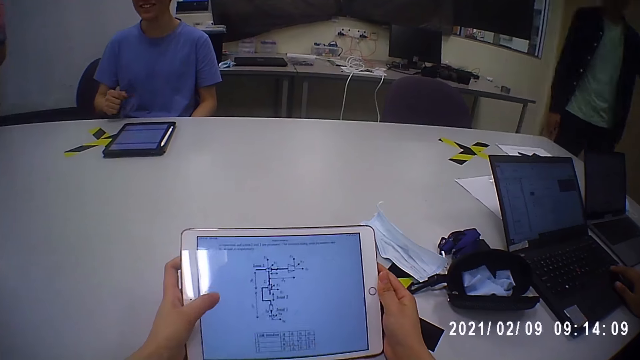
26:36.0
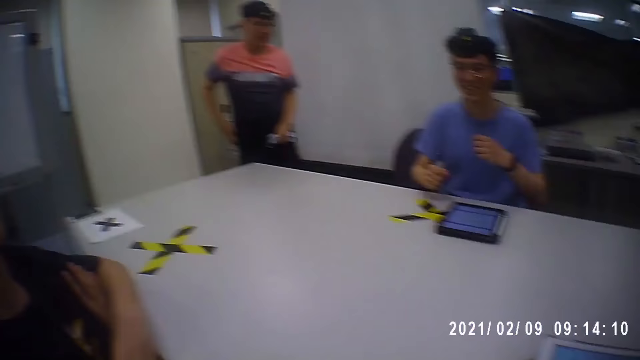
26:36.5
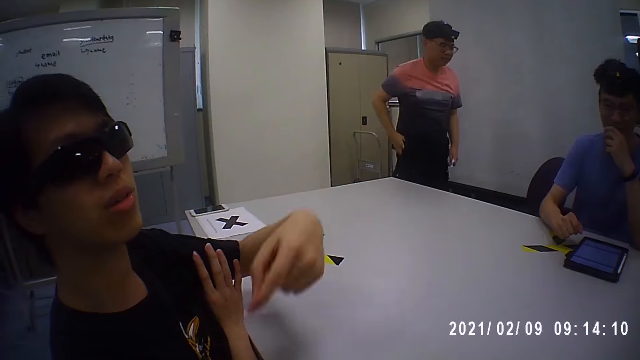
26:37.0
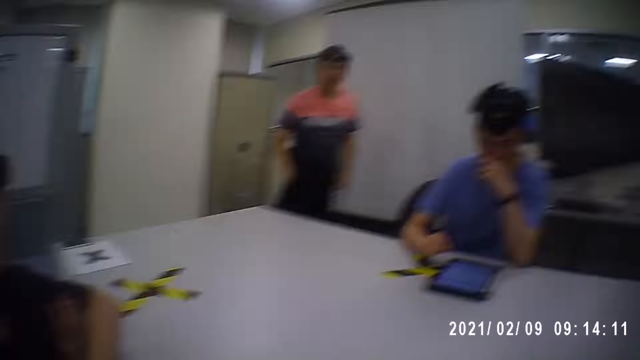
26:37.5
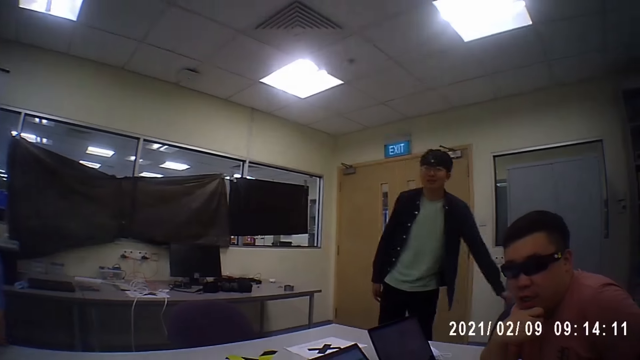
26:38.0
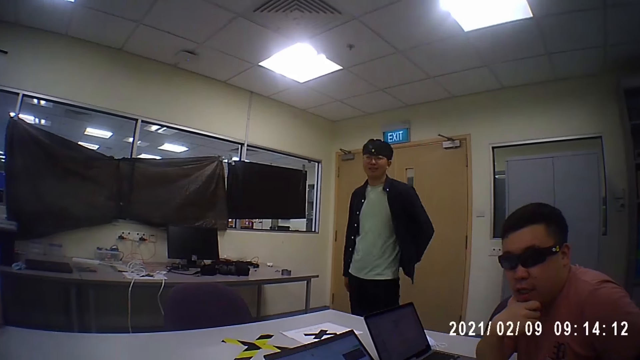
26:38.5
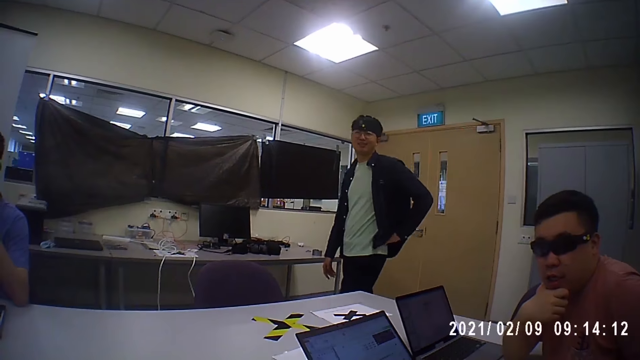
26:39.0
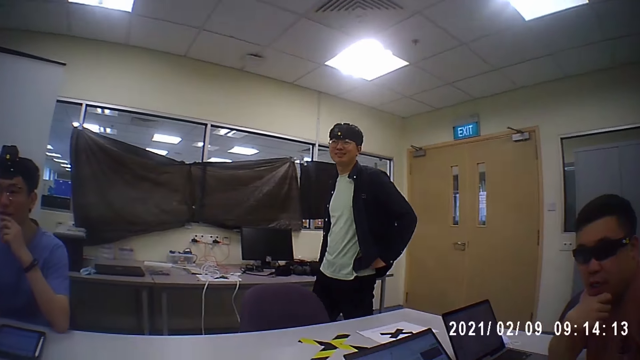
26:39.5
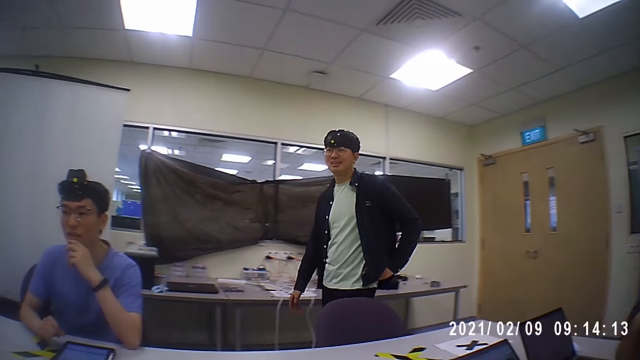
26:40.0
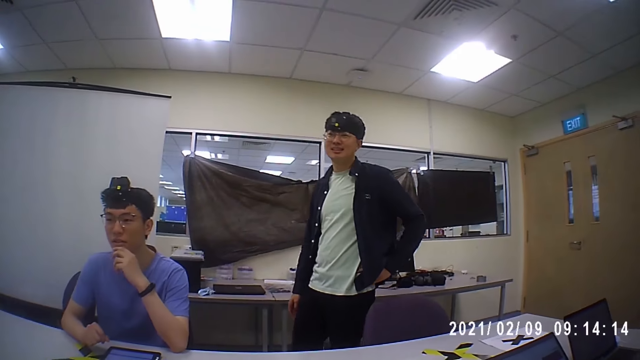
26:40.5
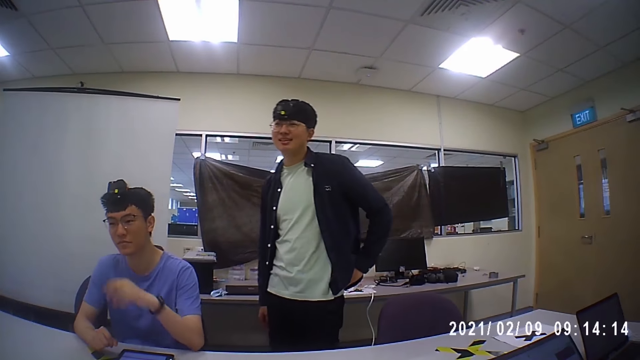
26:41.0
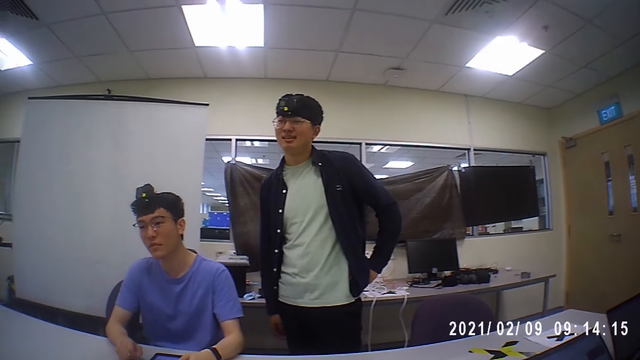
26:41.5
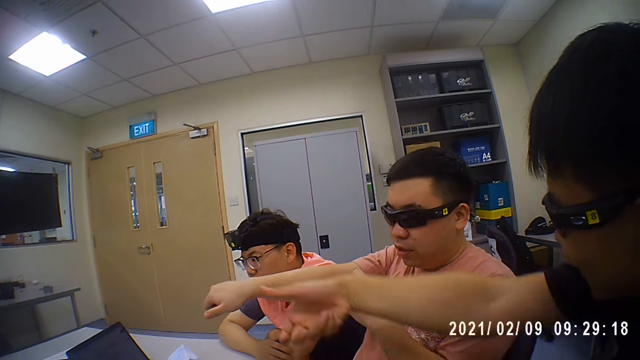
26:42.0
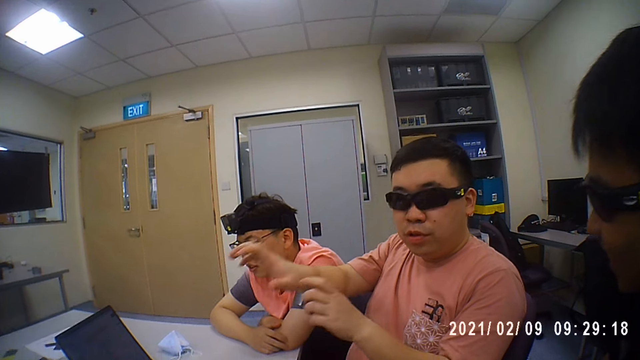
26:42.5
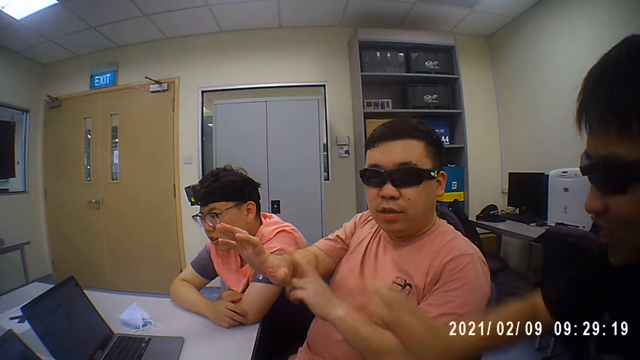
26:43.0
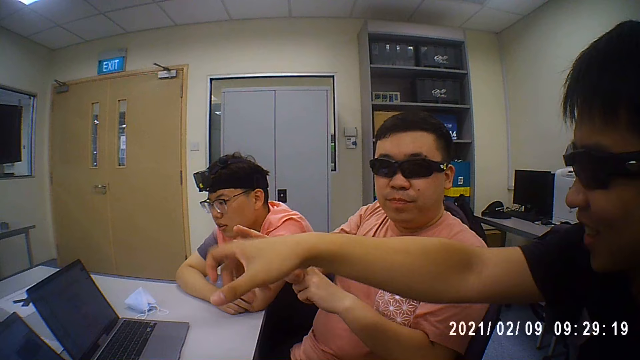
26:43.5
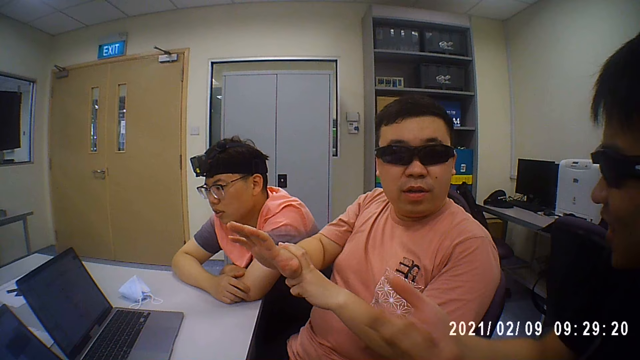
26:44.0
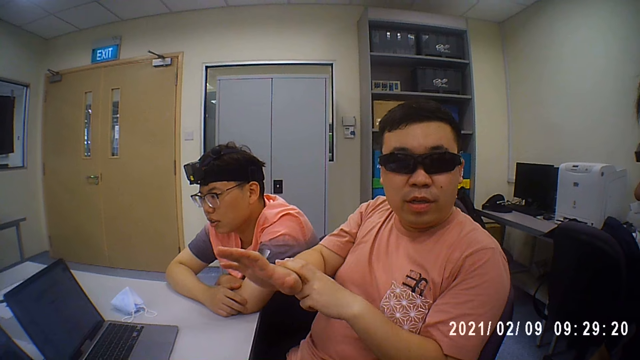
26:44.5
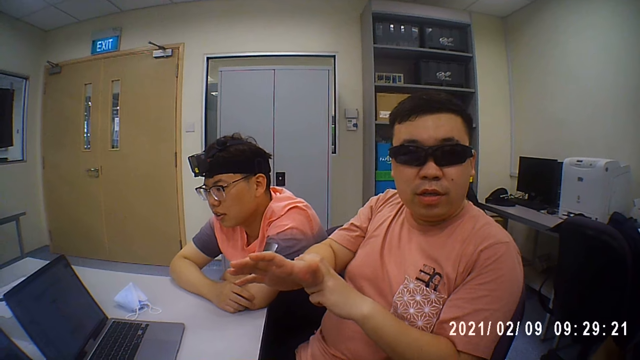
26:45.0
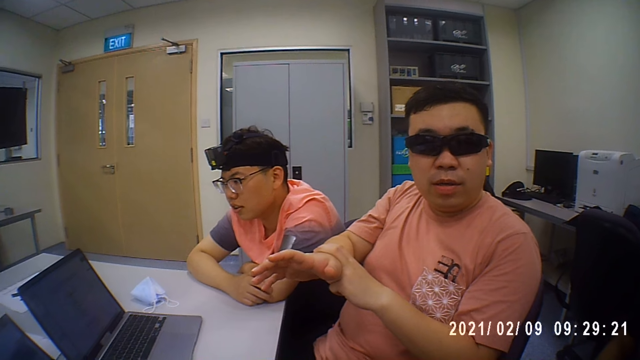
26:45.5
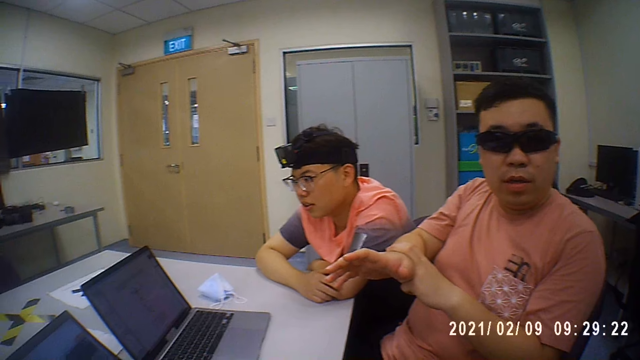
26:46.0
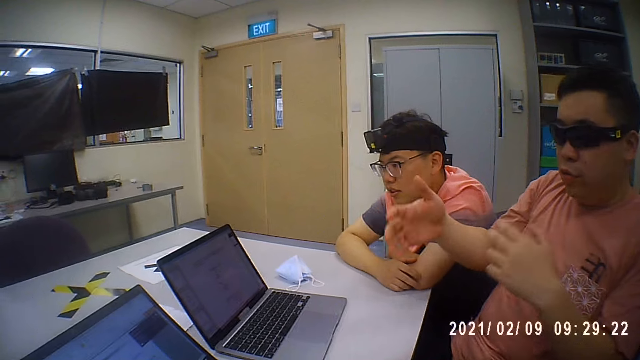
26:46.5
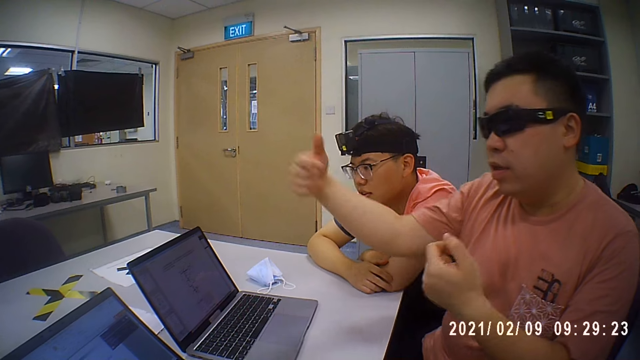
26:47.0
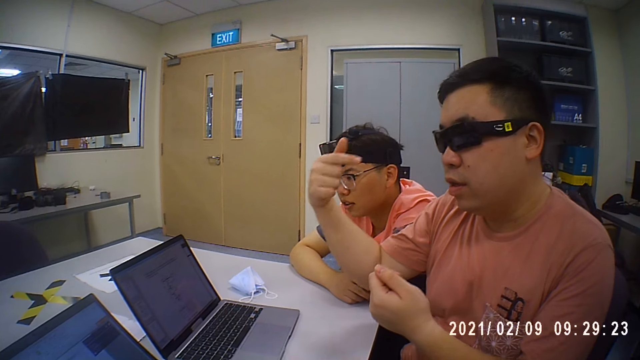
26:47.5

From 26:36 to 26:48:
The camera wearer scrolls on the tablet. A man puts a phone in his pocket with his right hand. Another man converses with the group of people. The camera wearer looks at the people. A man interacts with another man. The one man moves the hand and the other man moves the hand.

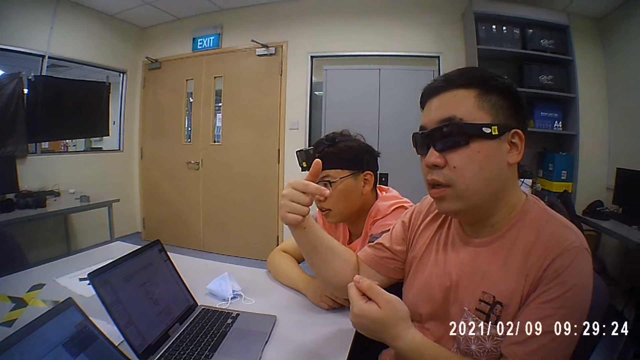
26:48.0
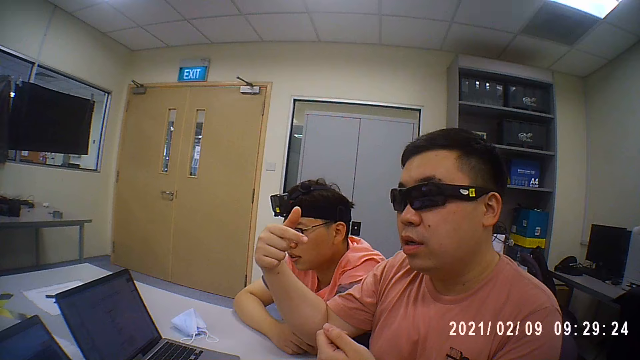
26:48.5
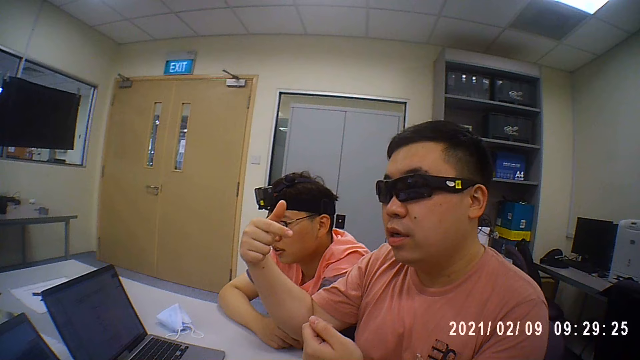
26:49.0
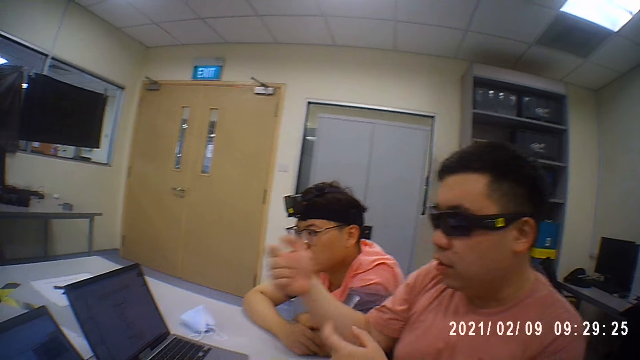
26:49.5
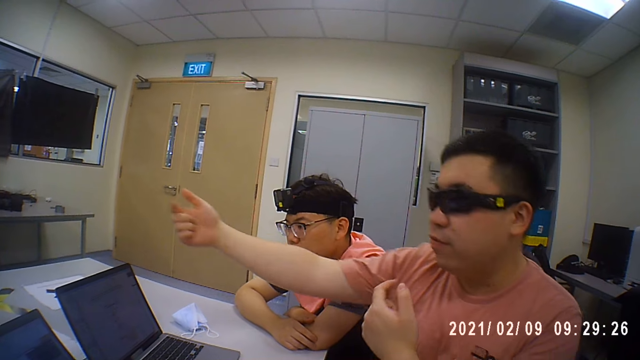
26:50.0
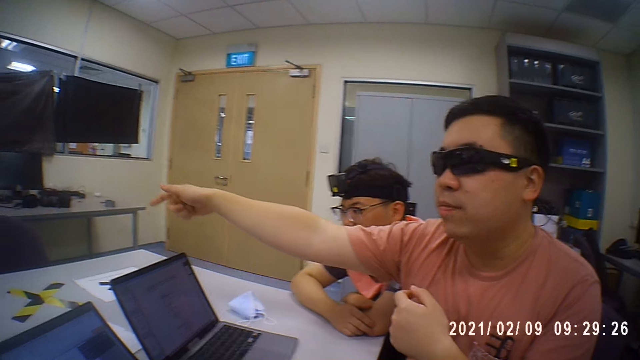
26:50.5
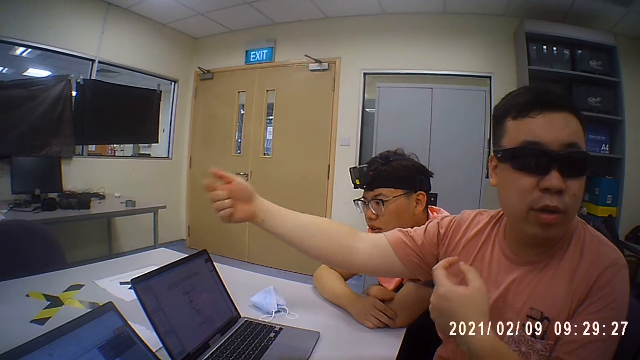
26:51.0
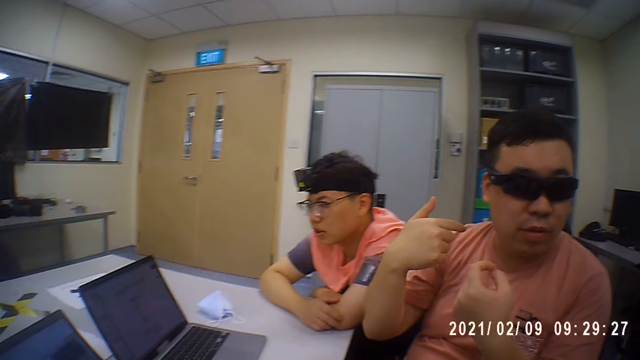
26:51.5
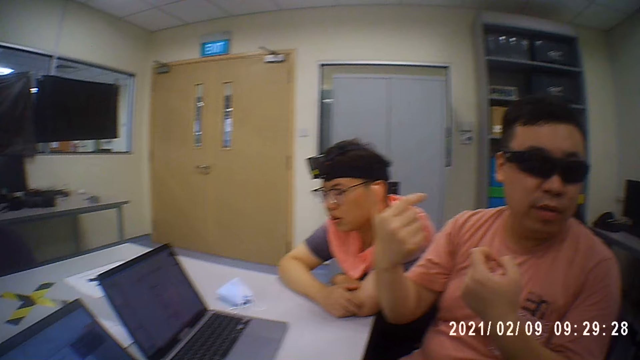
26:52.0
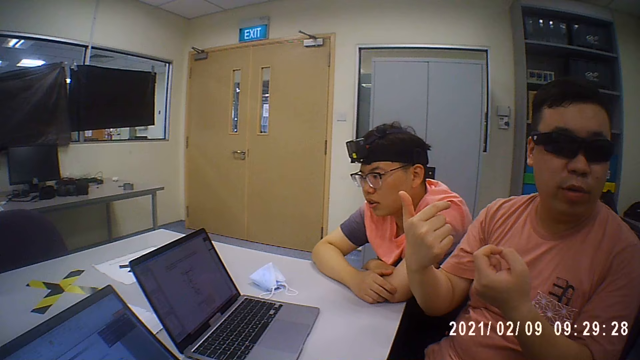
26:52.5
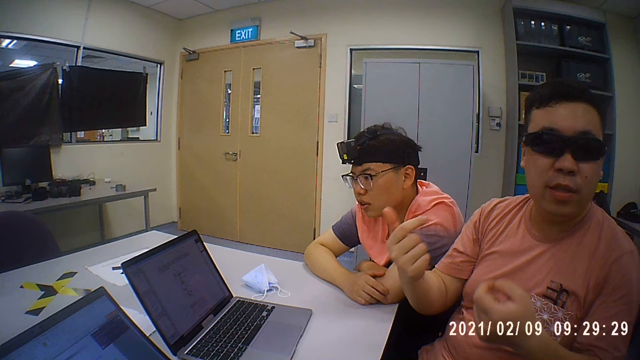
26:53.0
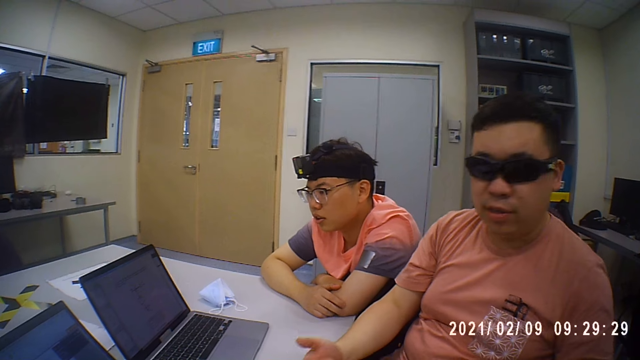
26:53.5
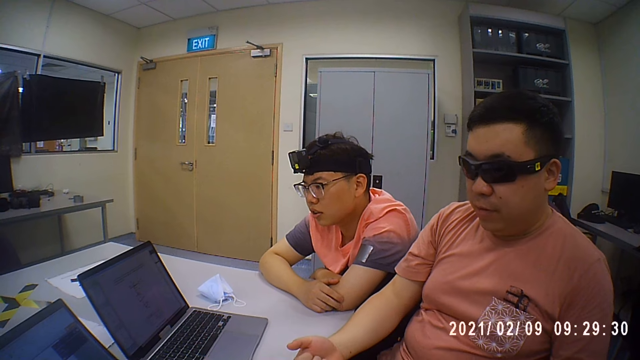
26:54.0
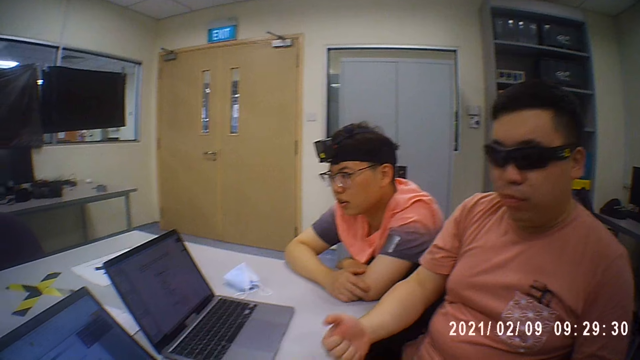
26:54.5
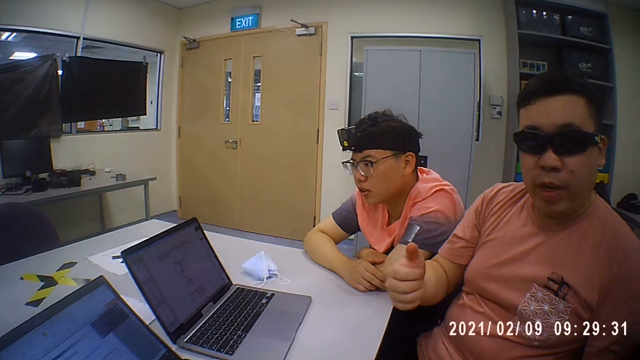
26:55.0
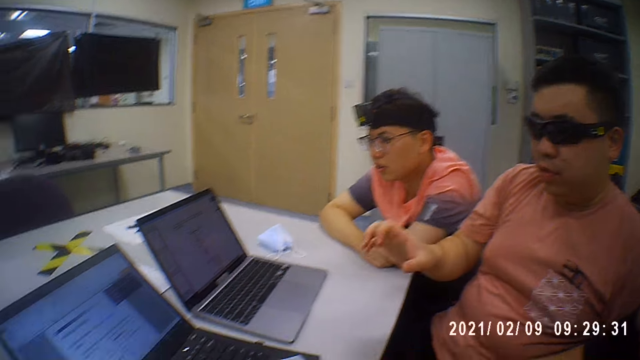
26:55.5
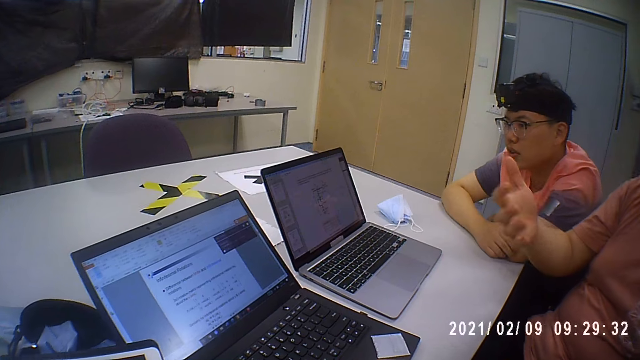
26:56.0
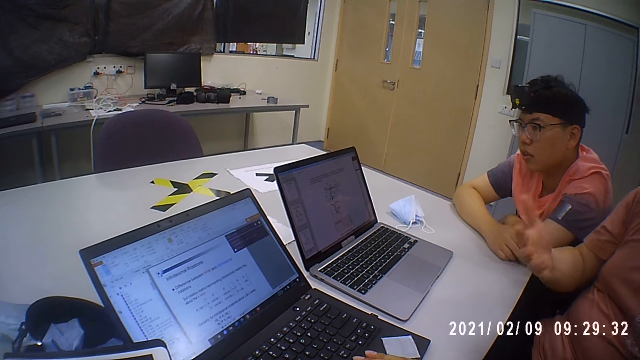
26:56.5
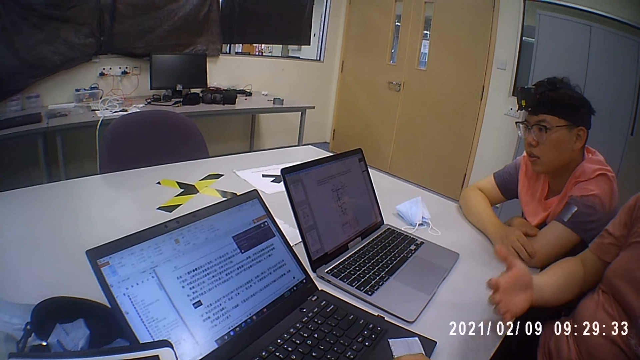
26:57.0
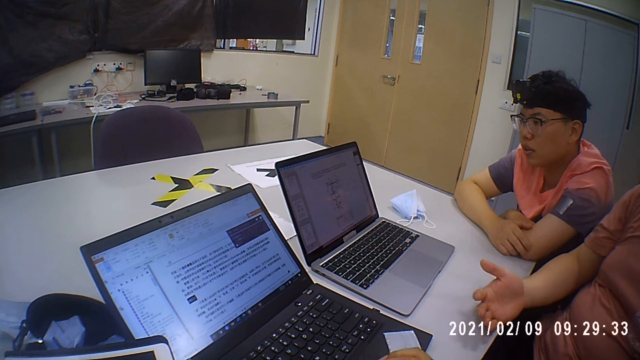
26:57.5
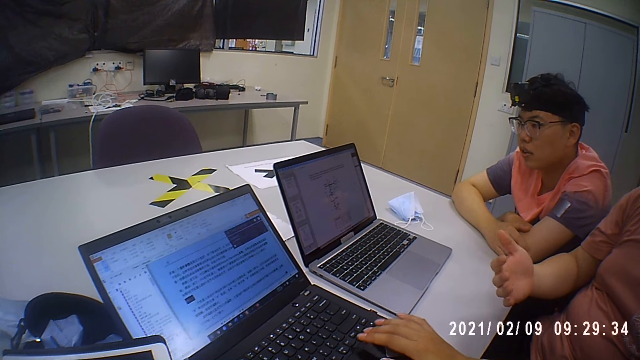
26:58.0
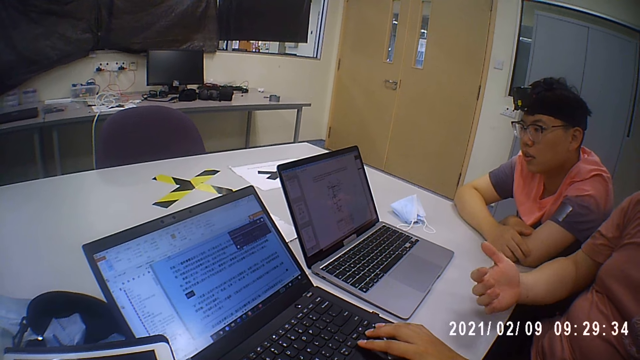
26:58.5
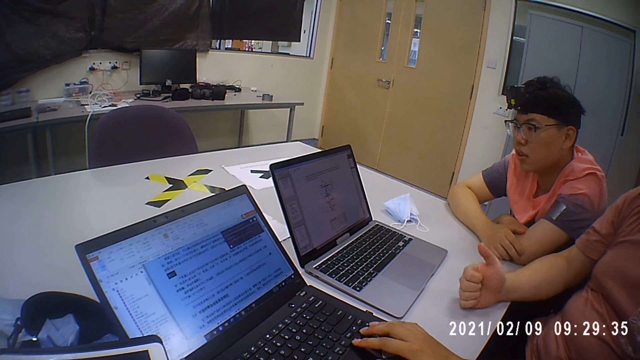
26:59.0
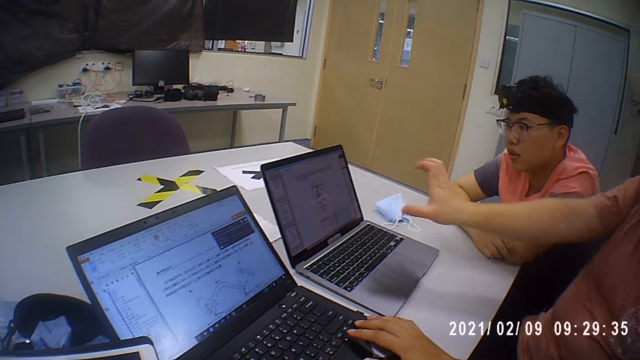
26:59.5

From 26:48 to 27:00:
The man operates the laptop on the table with his right hand. The camera wearer looks at the laptop.
